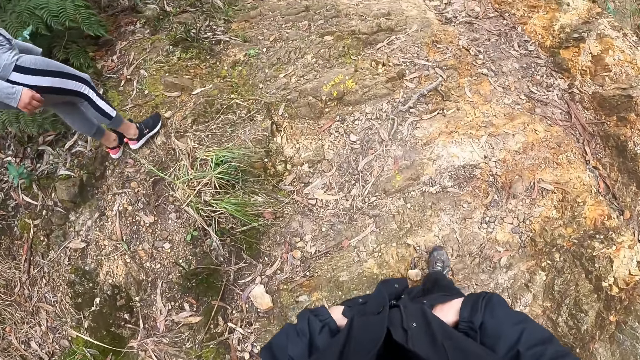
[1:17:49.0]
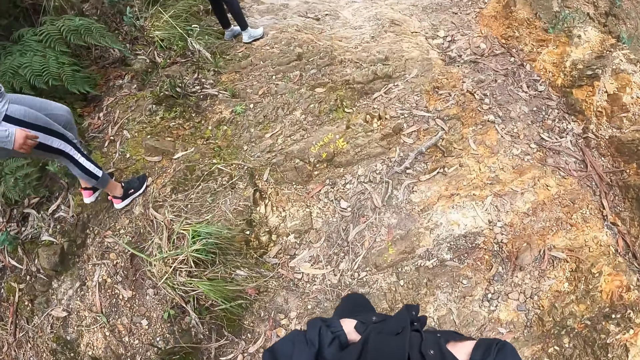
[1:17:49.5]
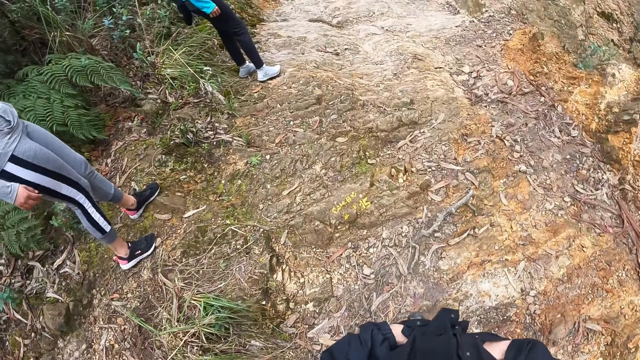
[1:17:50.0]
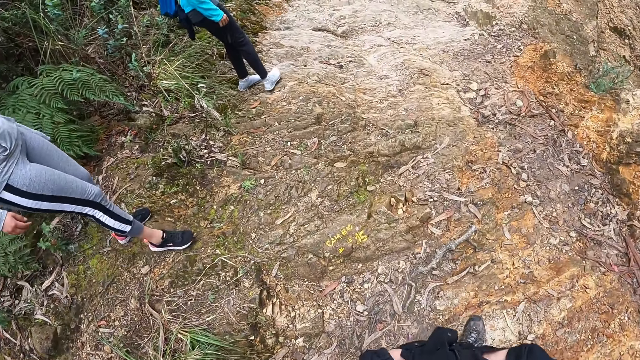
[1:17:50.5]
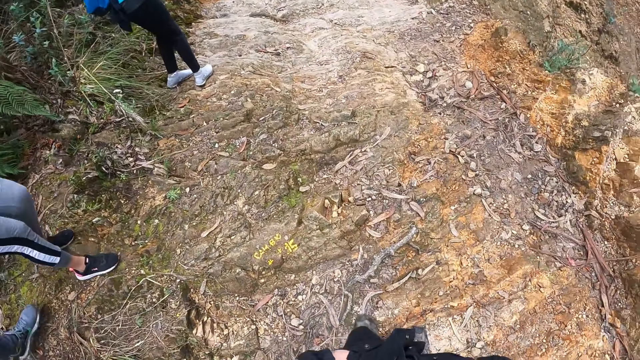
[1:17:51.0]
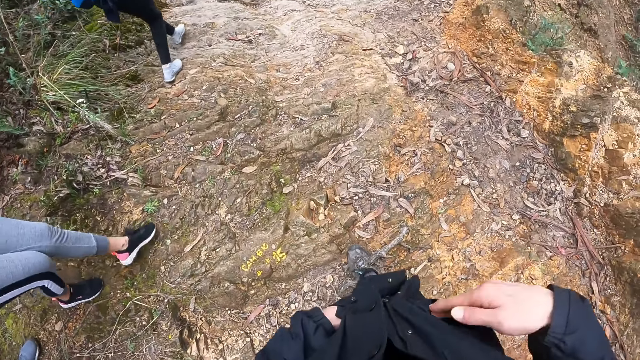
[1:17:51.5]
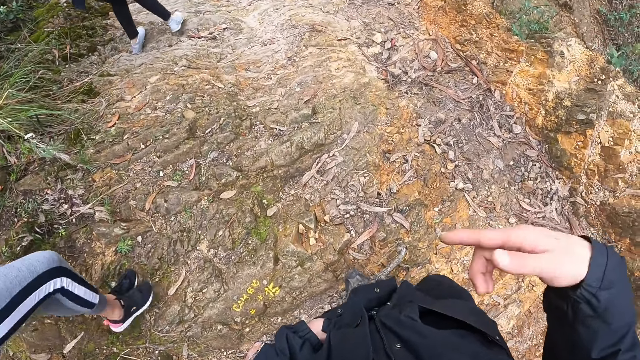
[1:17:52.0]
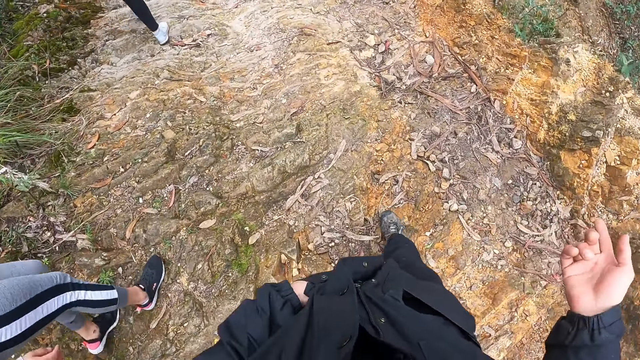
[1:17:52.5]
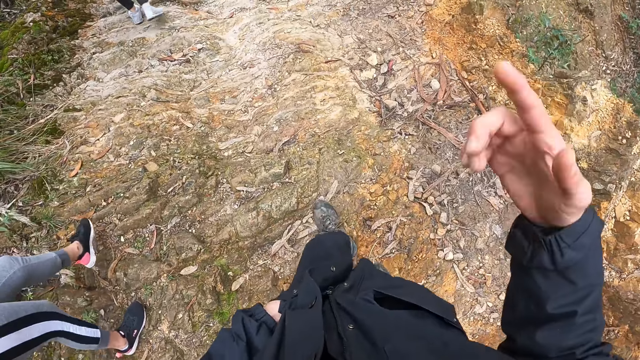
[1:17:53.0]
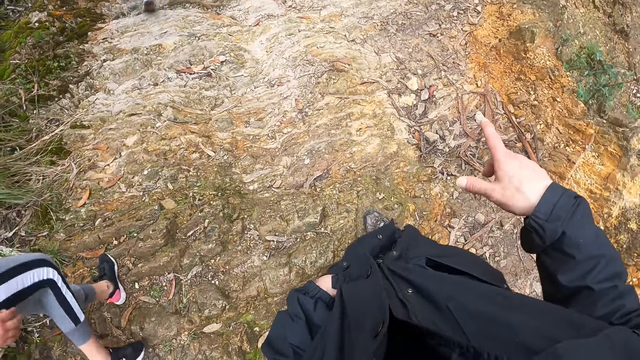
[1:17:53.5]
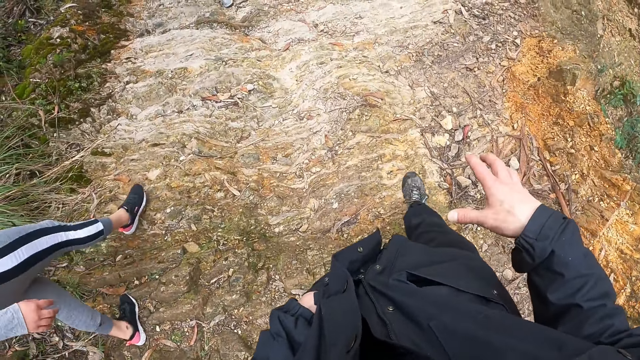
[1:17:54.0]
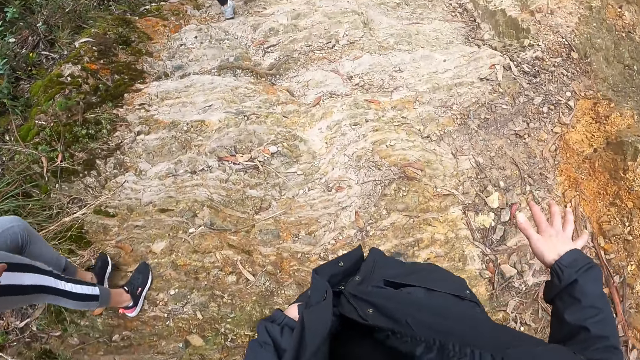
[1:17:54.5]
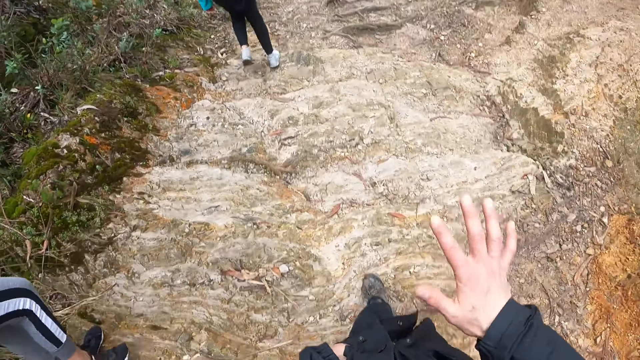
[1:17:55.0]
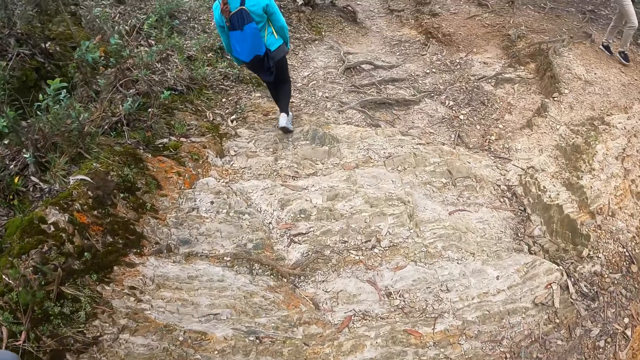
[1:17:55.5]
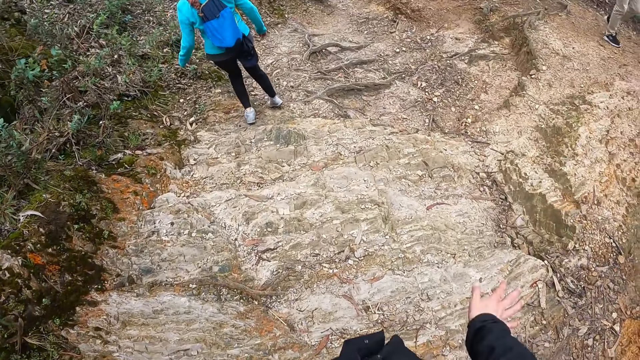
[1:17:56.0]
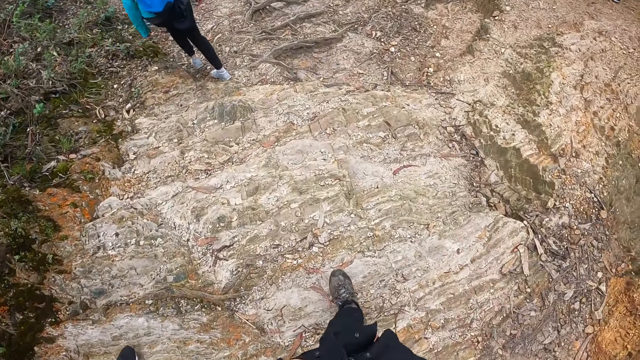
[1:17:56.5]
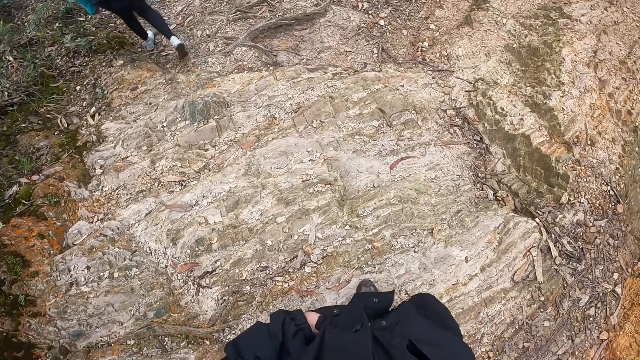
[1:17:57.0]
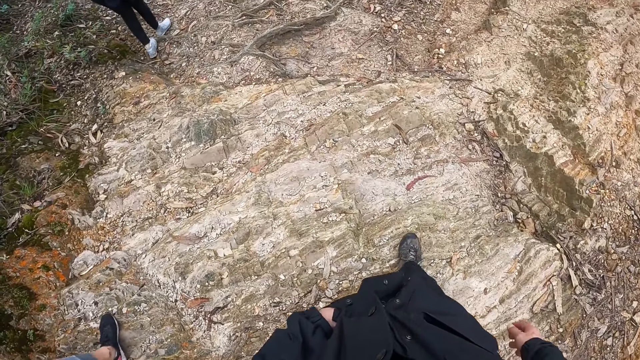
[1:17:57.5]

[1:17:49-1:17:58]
The camera wearer removes her right hand from a pocket in a jacket. She motions with her right hand. She rotates her right hand.

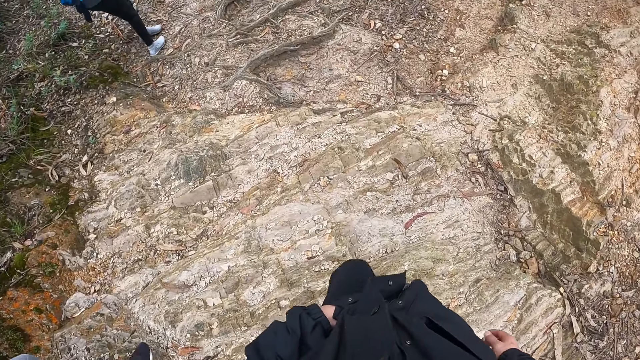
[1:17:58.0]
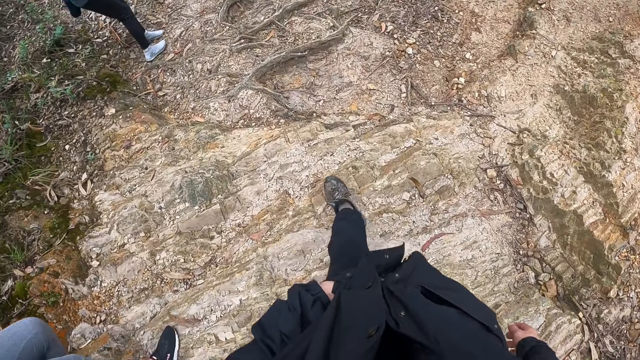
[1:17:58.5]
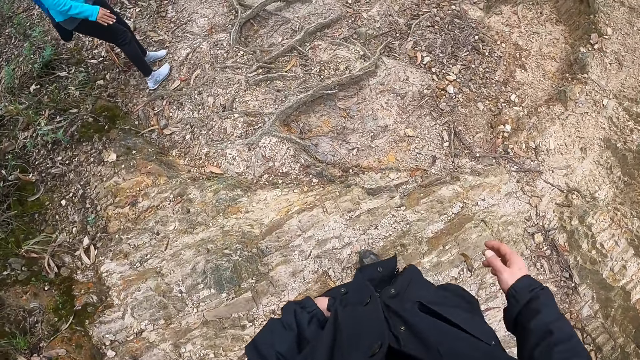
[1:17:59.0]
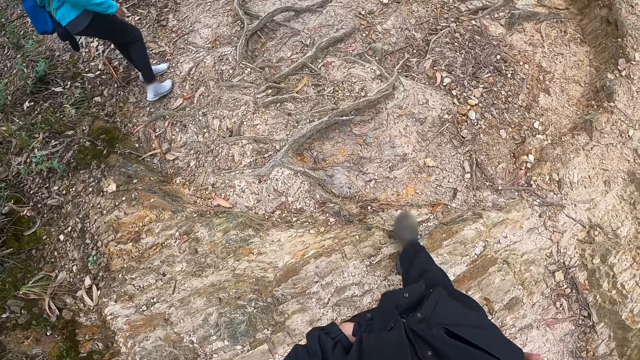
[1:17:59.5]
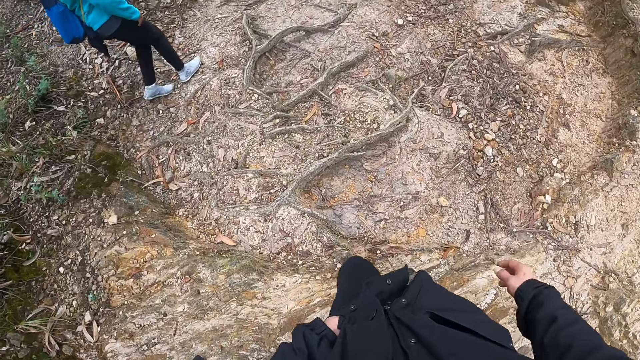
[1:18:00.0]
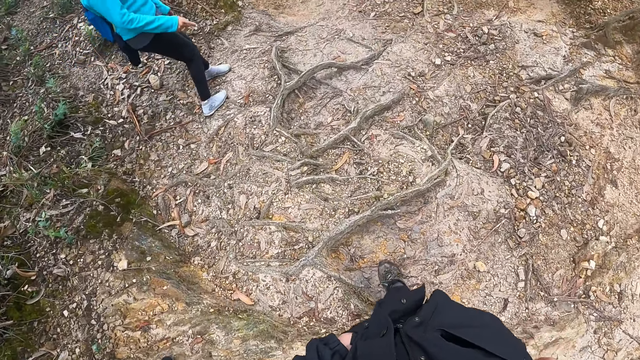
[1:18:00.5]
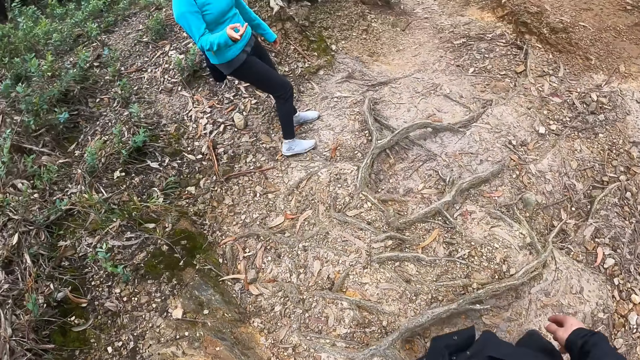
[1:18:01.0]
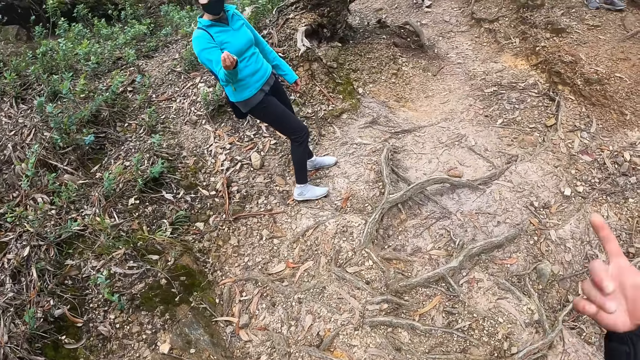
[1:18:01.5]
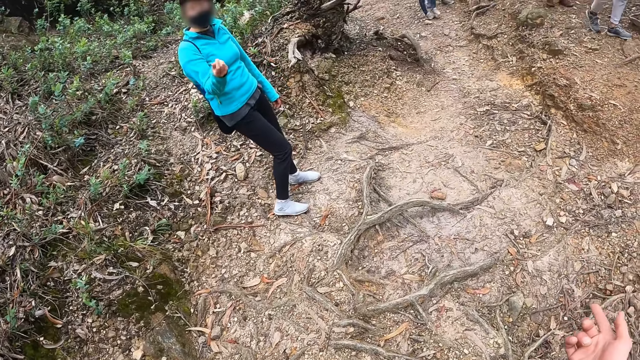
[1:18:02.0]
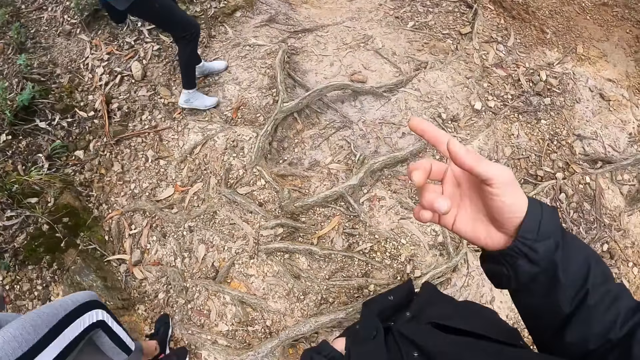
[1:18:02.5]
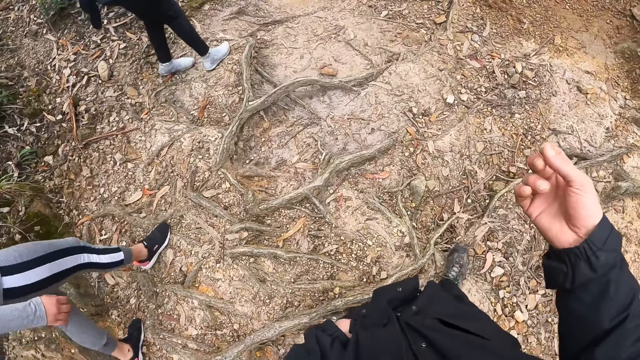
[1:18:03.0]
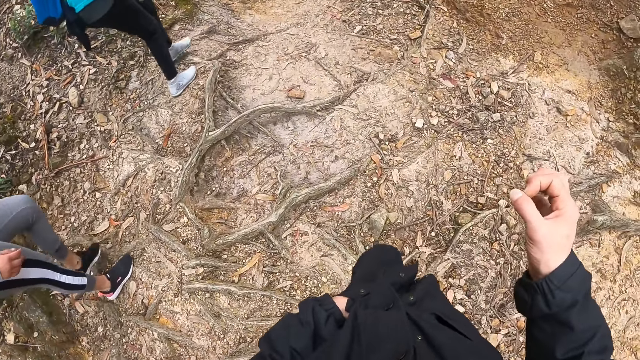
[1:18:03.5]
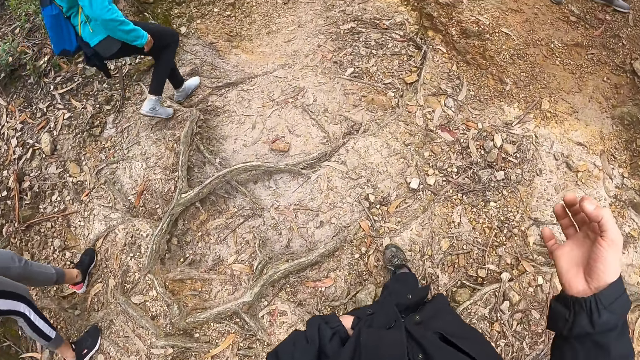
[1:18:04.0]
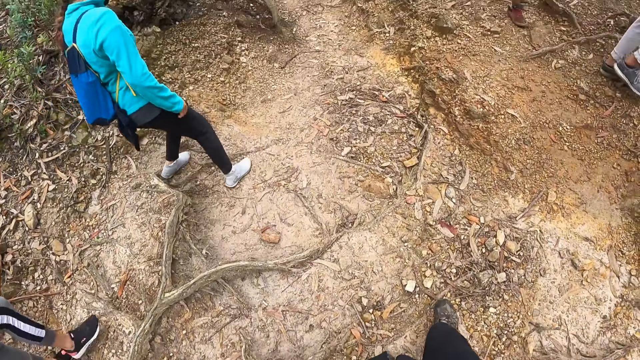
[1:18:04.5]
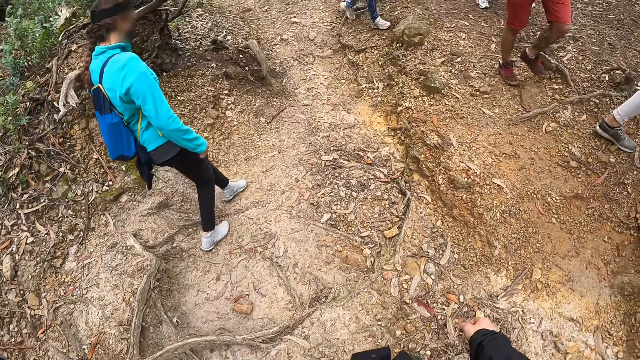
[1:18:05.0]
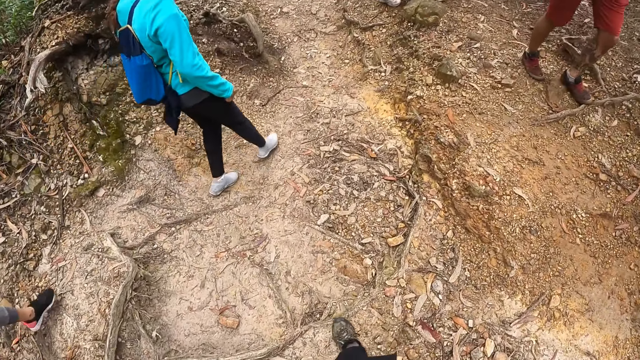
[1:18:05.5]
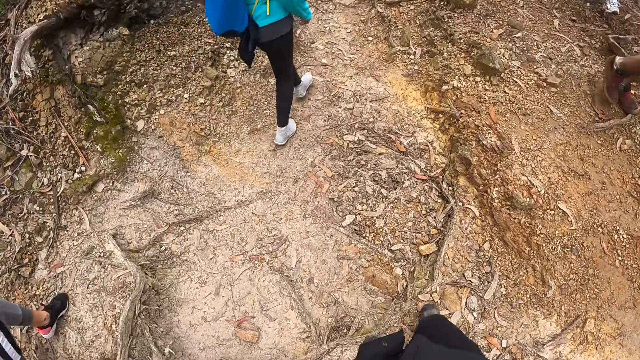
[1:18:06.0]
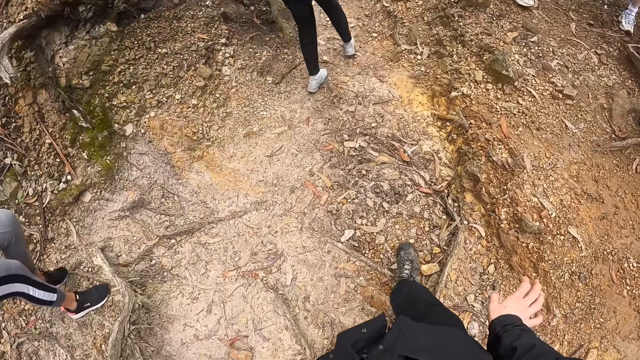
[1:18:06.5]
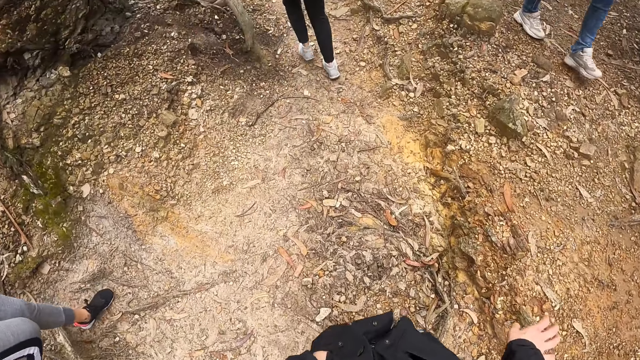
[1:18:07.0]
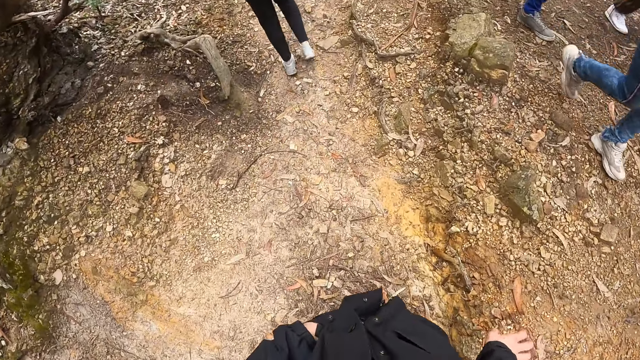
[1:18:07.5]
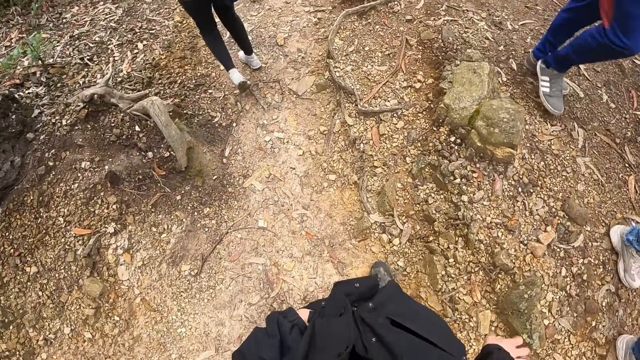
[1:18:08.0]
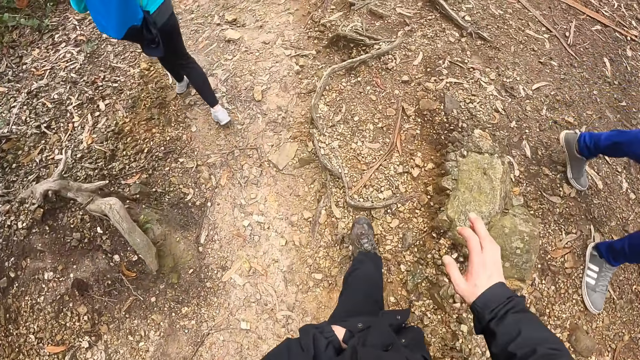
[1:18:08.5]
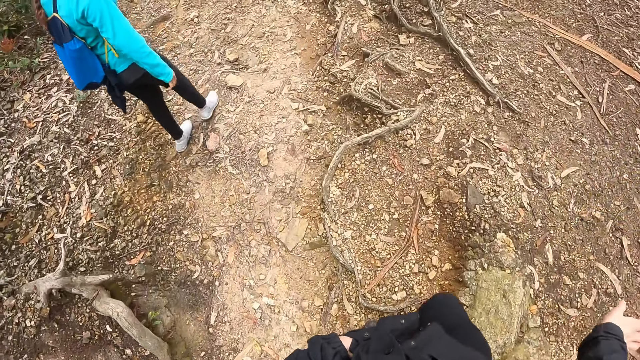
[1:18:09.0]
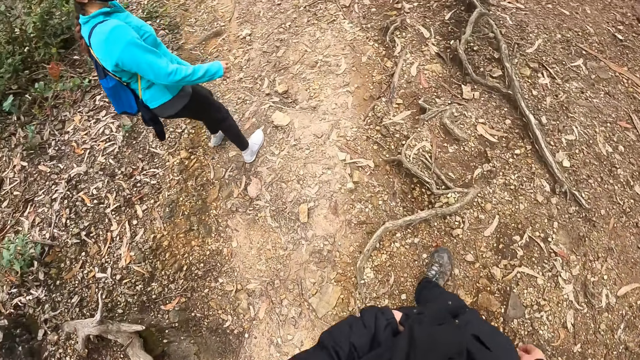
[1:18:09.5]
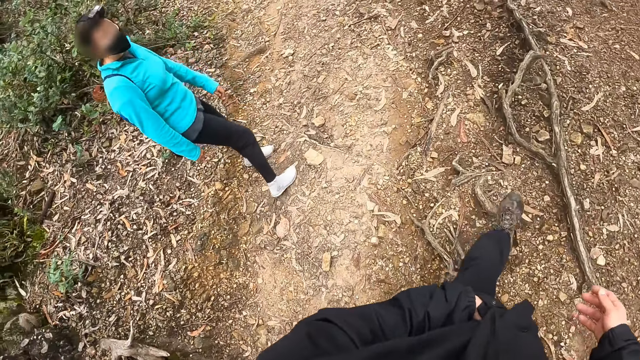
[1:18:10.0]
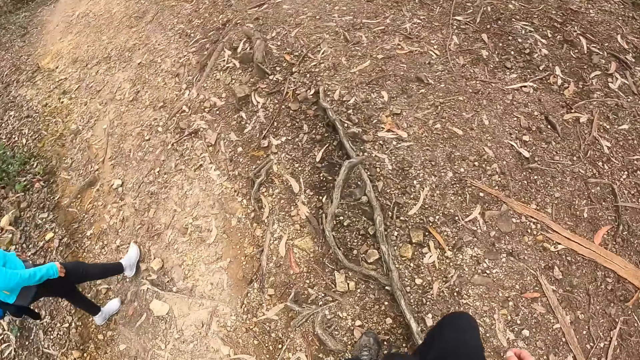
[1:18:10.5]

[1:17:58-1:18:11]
The woman motions with her right hand. The woman interacts with the camera wearer. The camera wearer walks around.
